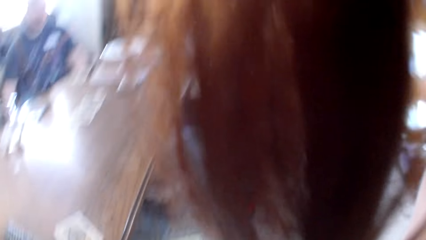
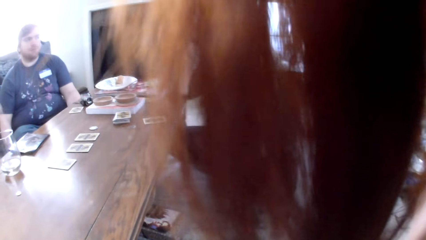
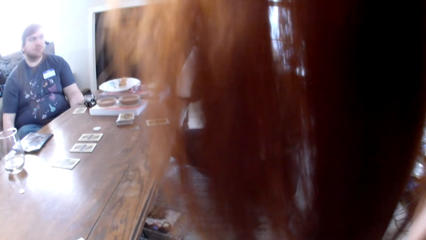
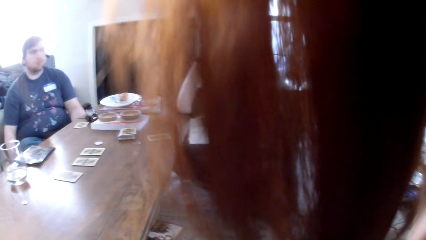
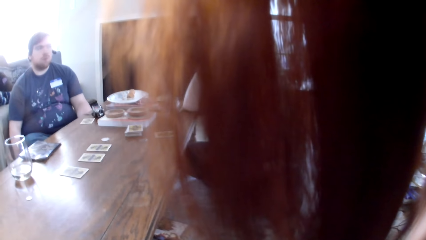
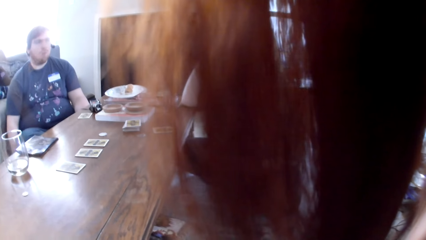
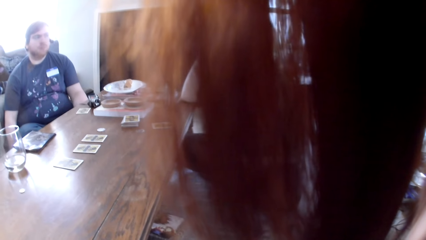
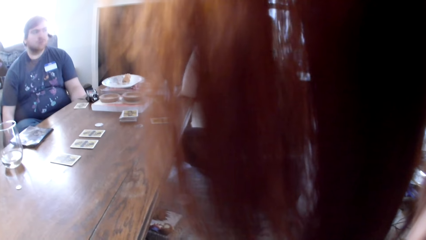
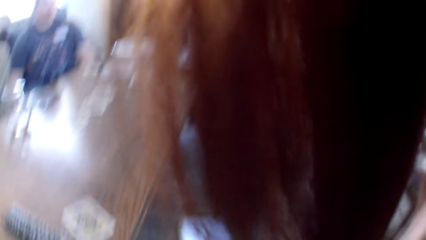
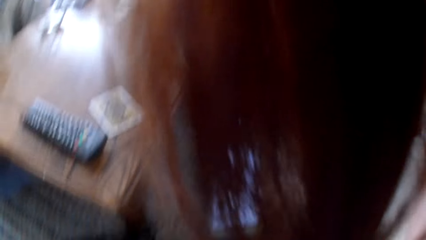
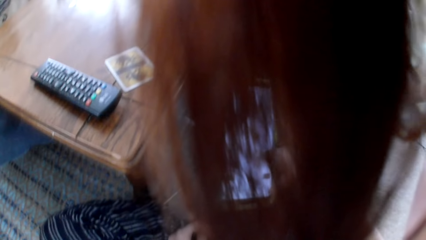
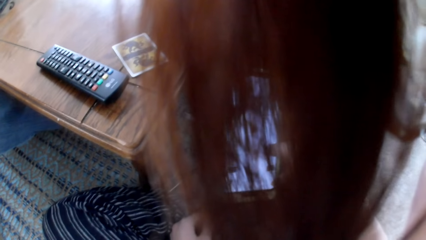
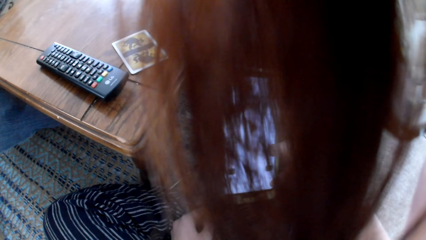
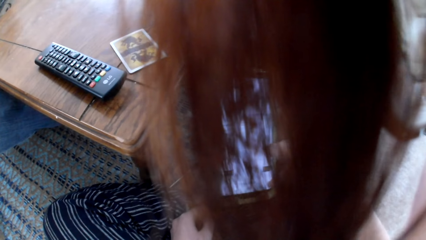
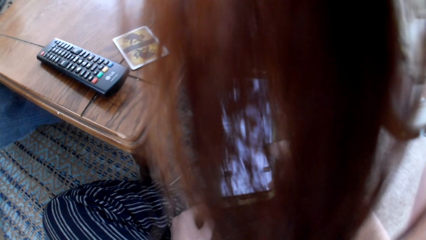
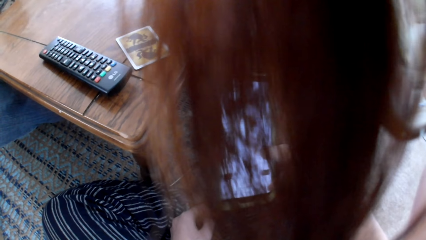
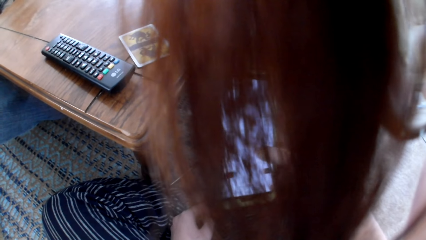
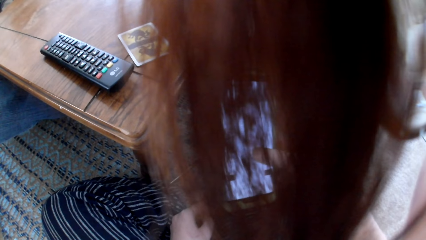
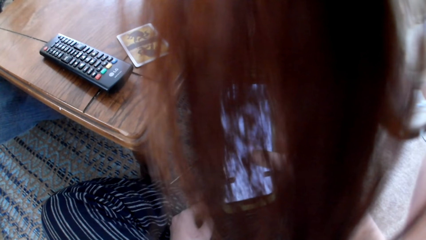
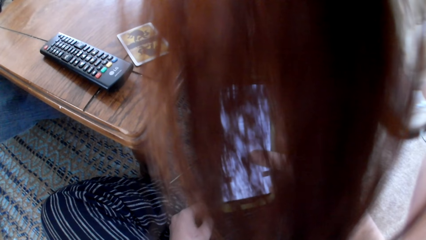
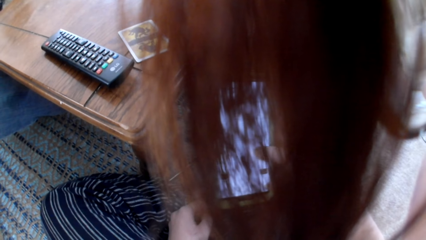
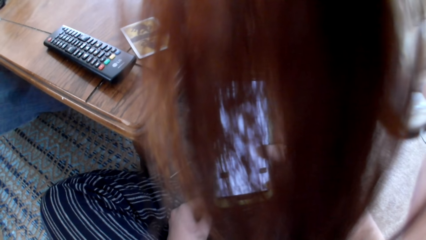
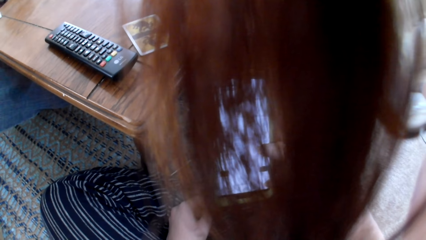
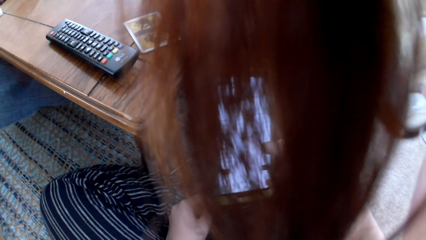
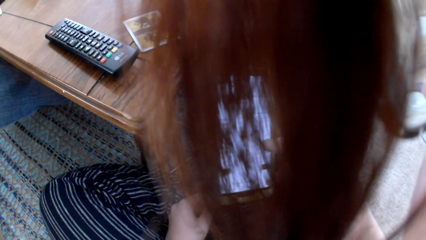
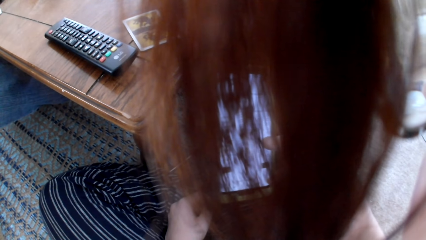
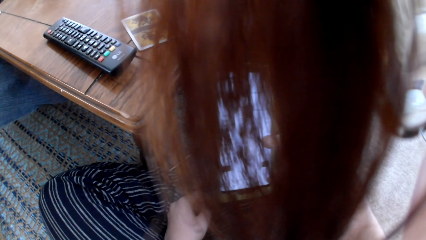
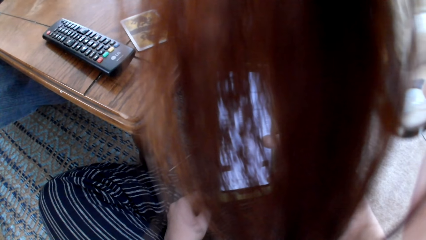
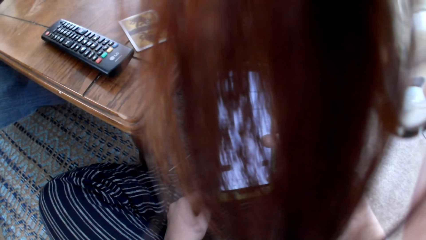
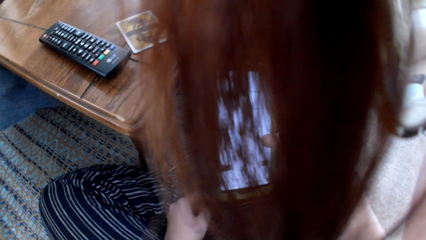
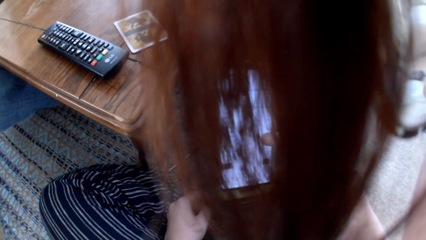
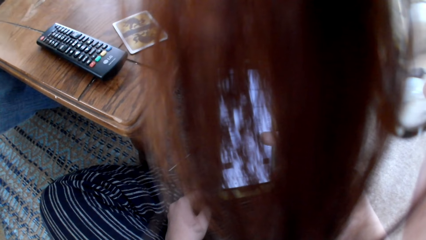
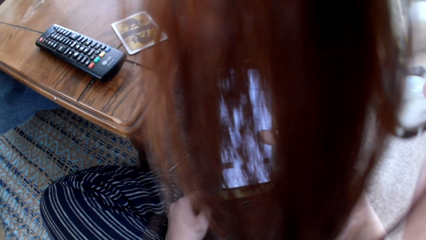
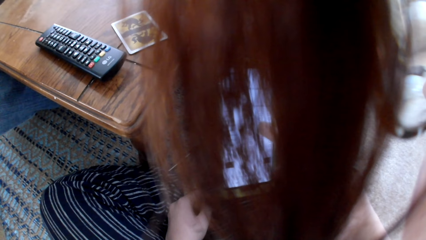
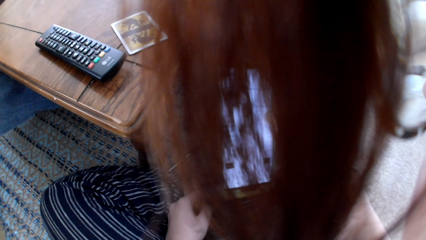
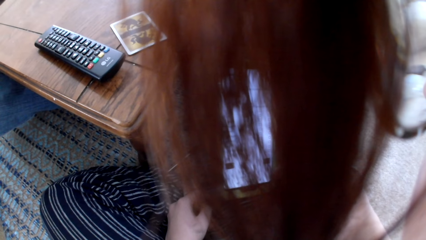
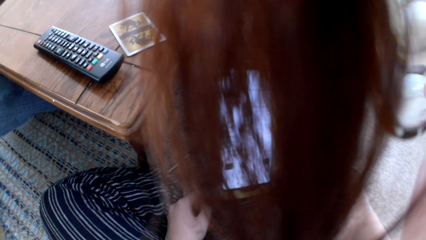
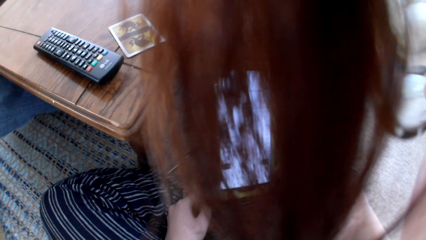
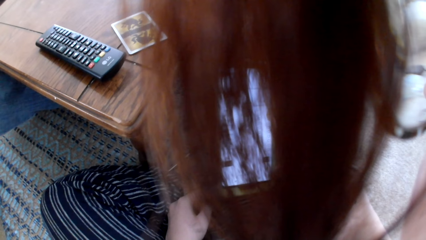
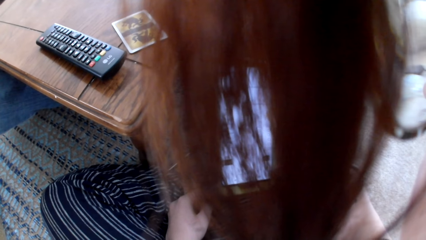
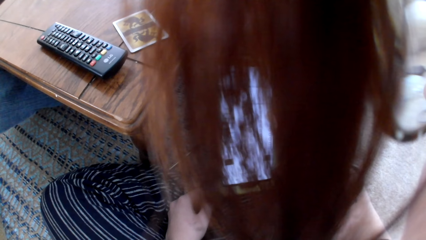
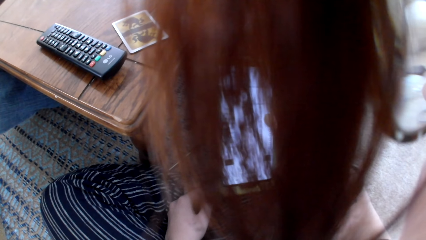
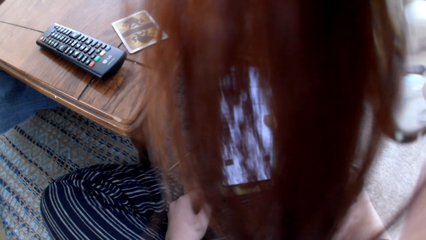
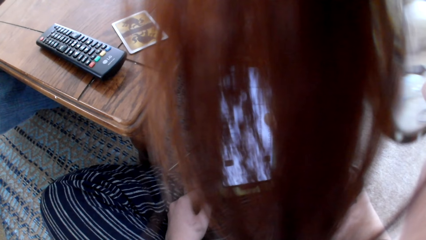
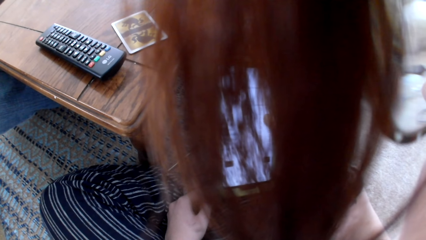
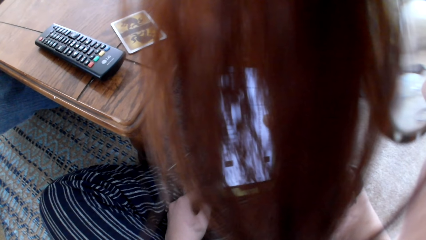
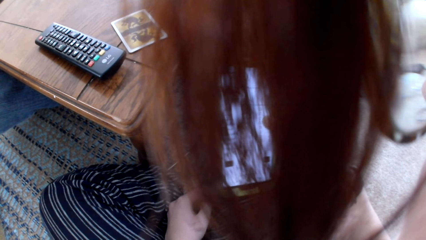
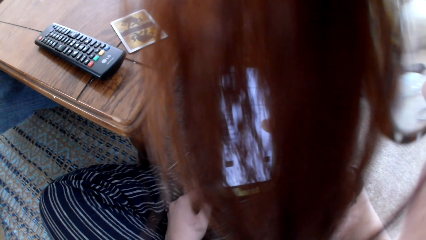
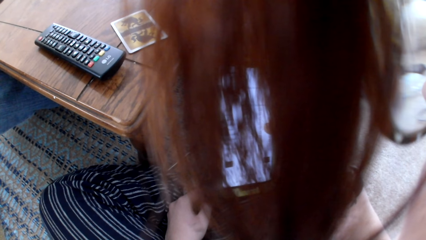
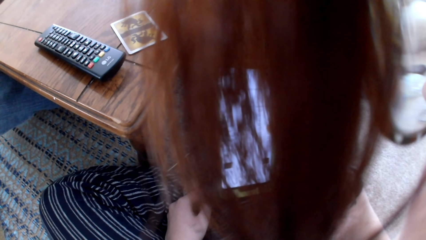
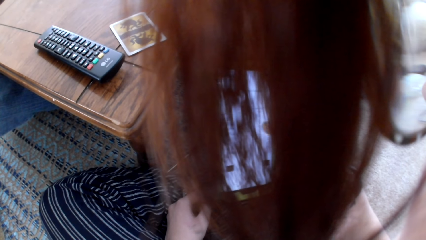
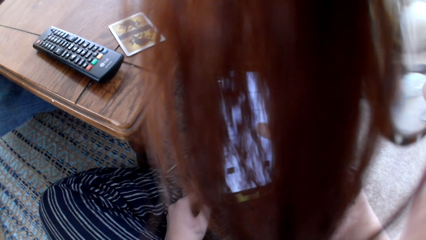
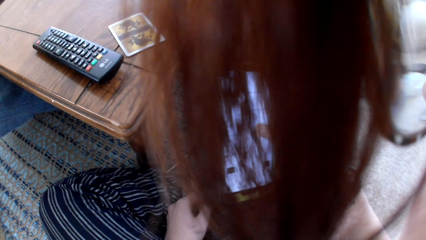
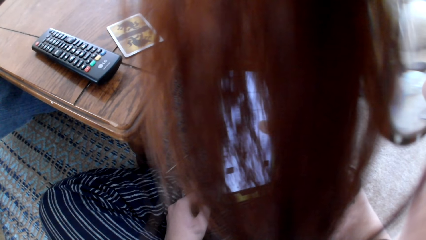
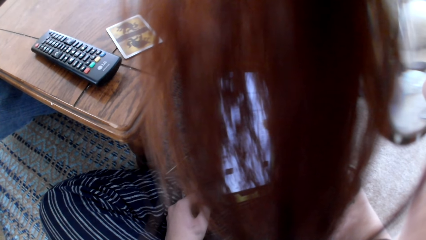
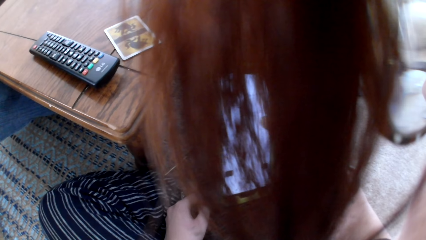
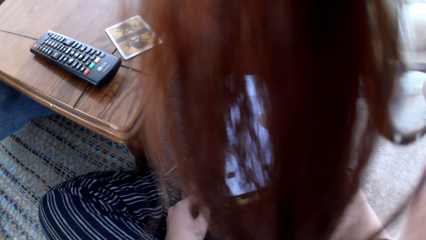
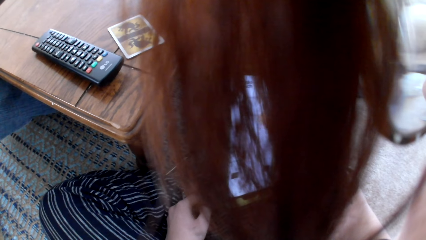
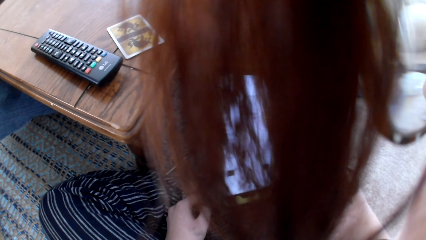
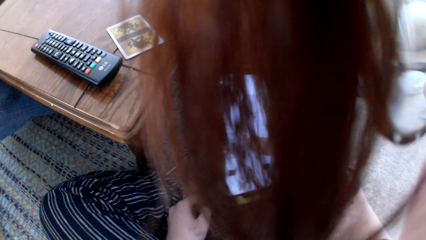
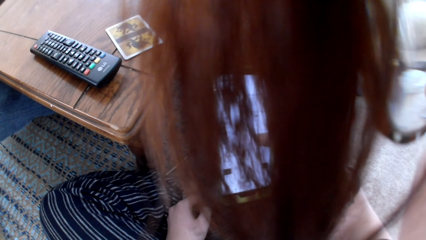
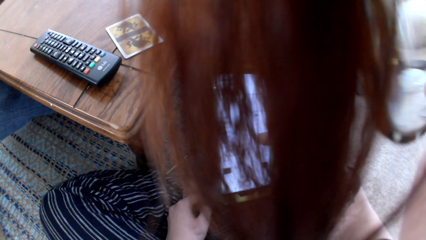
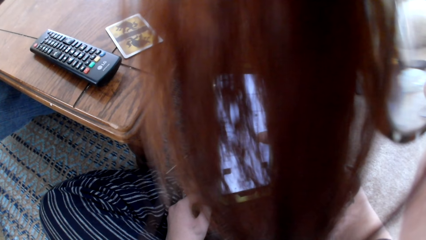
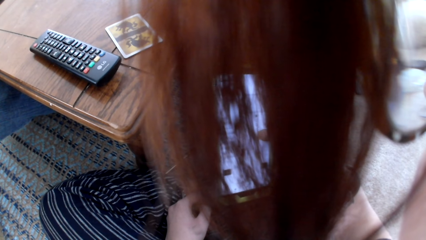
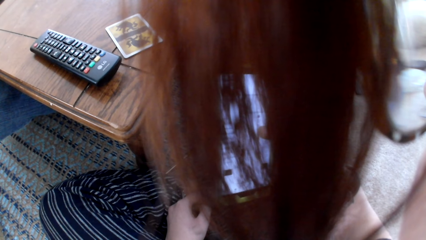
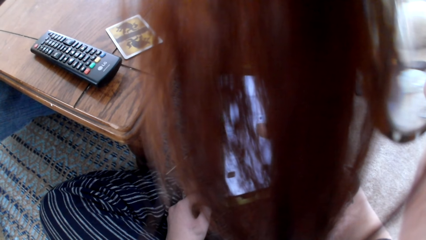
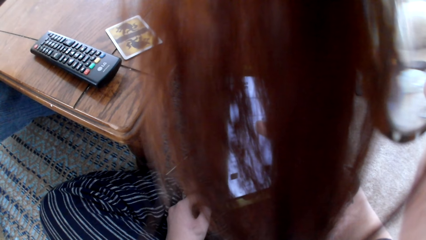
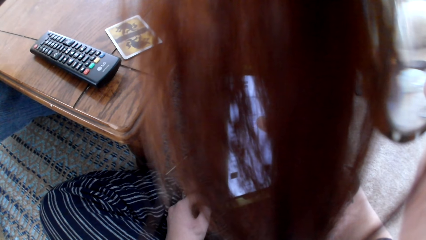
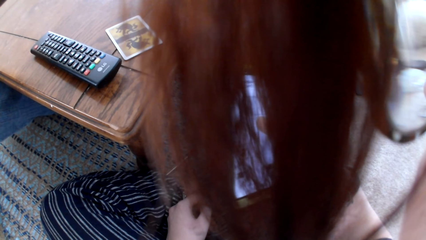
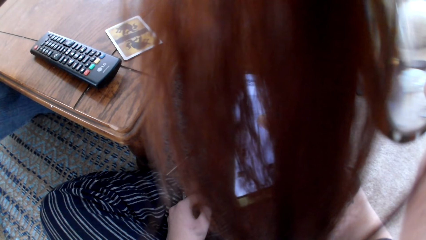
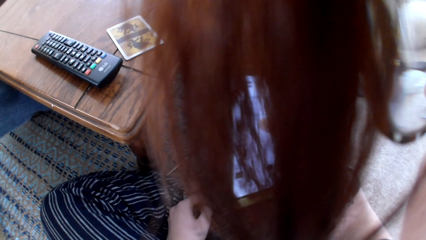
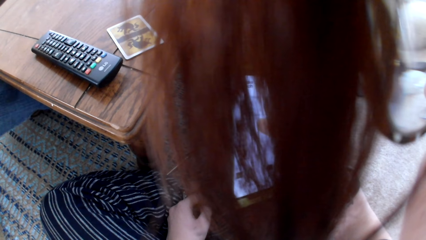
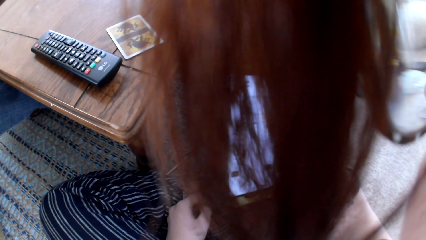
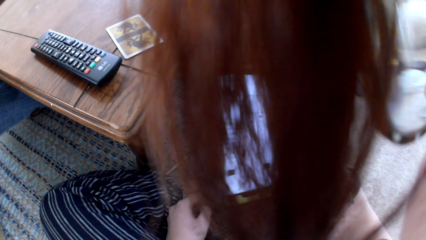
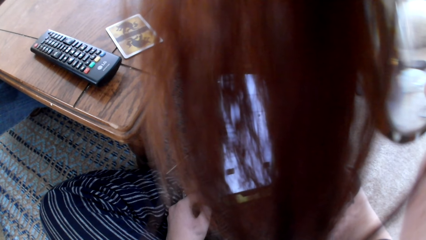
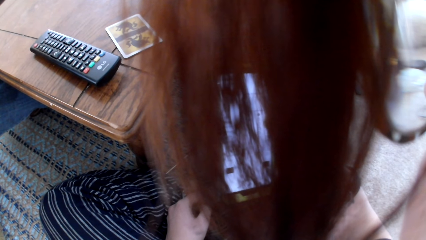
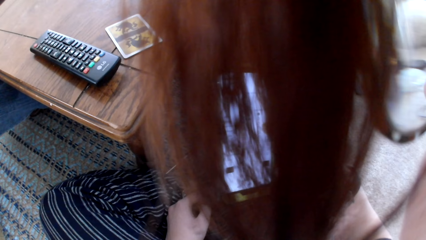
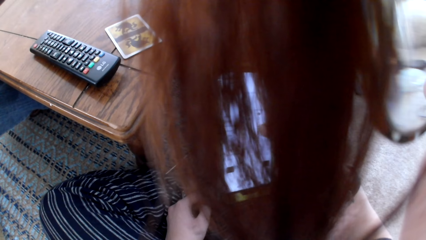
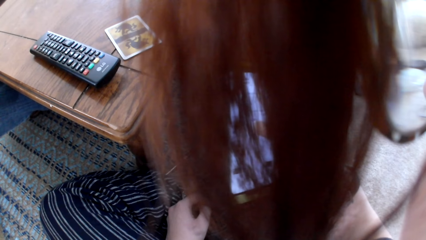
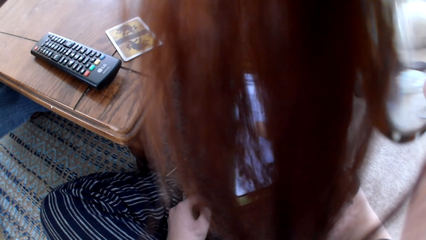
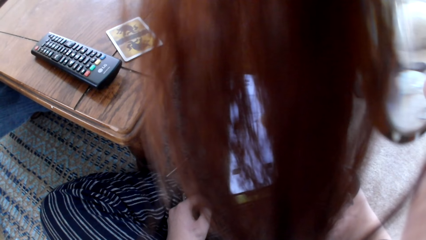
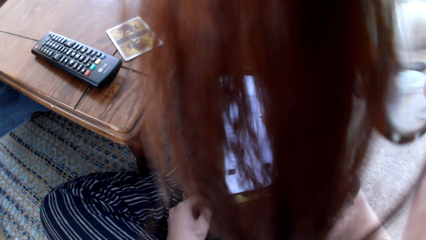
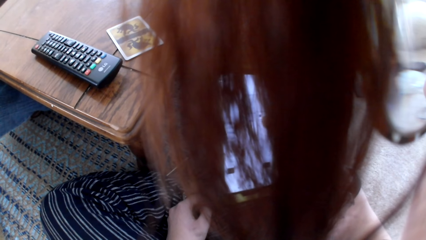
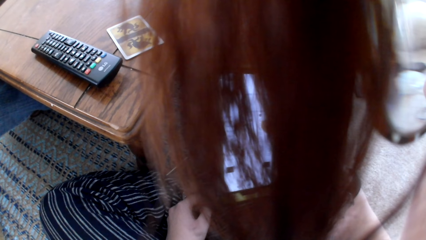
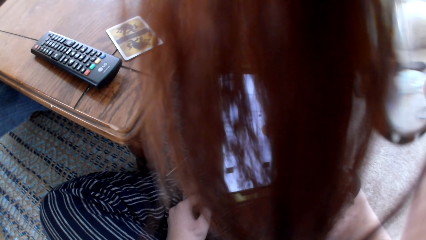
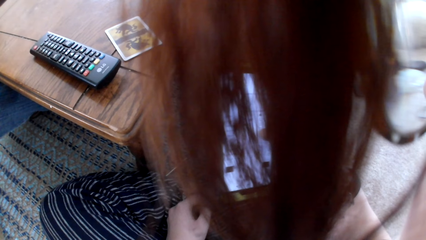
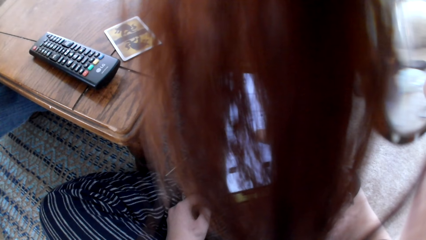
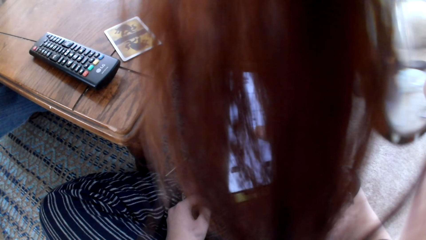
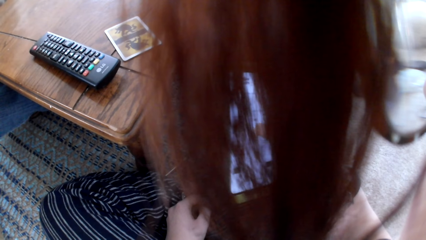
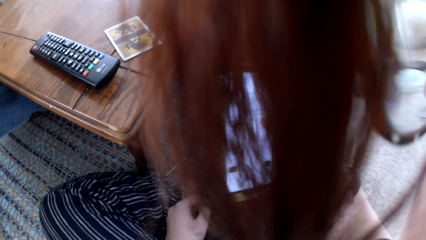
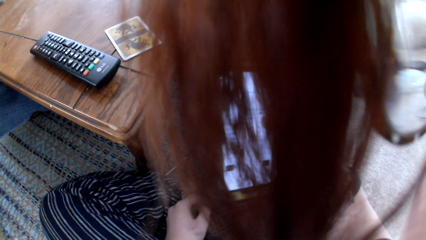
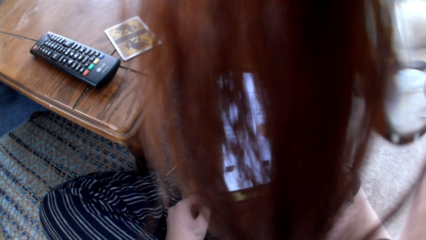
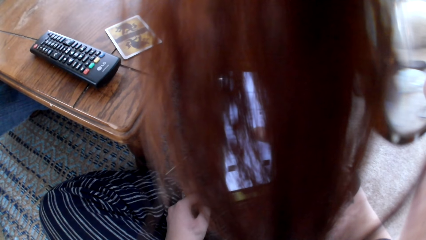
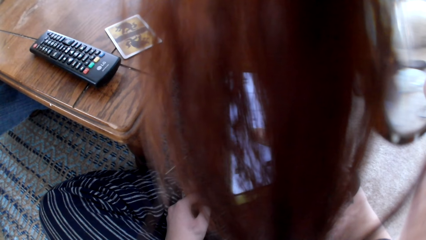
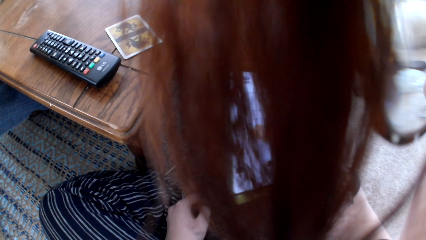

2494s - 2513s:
The camera wearer looks at a woman. They operate the phone. The woman talks to the colleagues.
